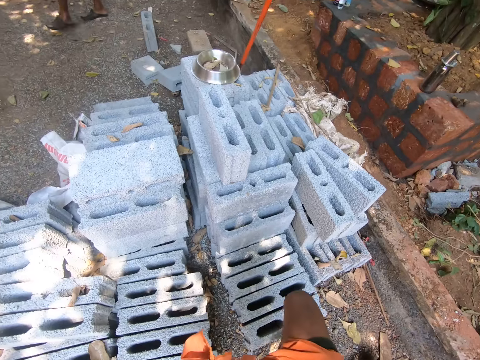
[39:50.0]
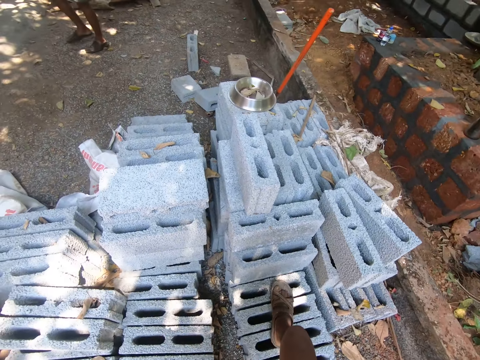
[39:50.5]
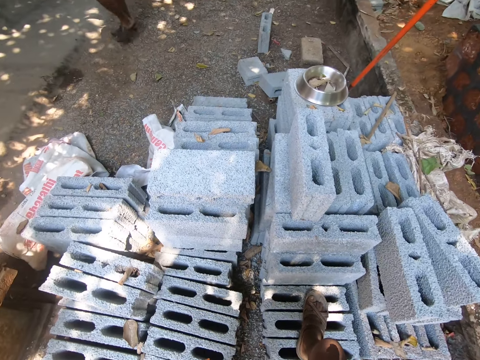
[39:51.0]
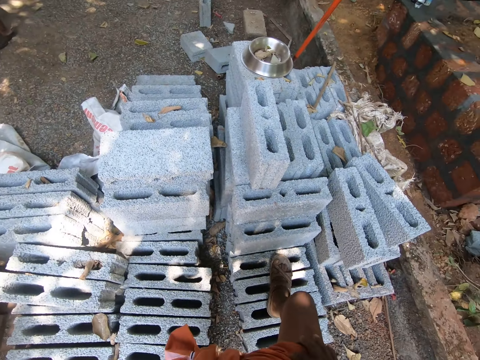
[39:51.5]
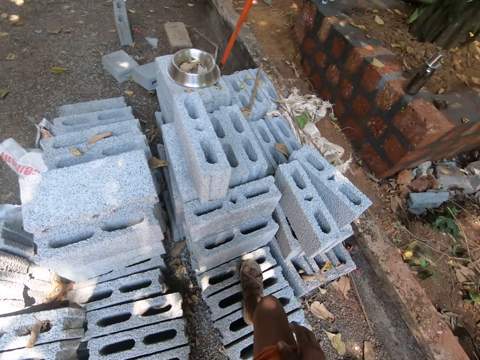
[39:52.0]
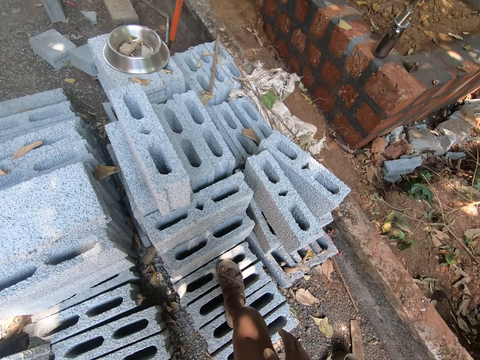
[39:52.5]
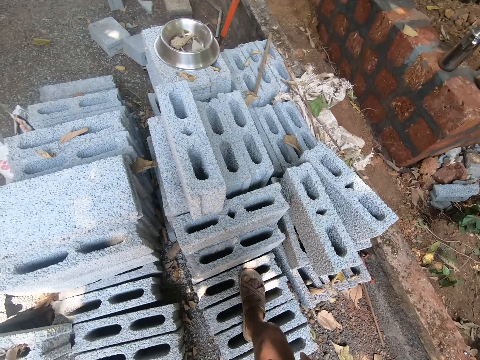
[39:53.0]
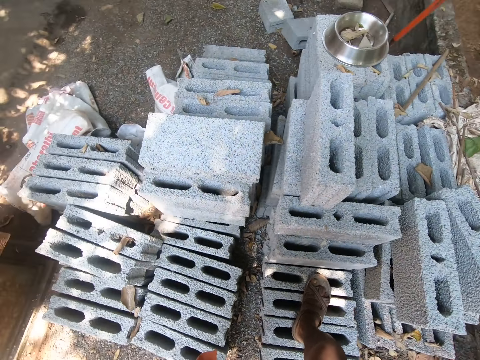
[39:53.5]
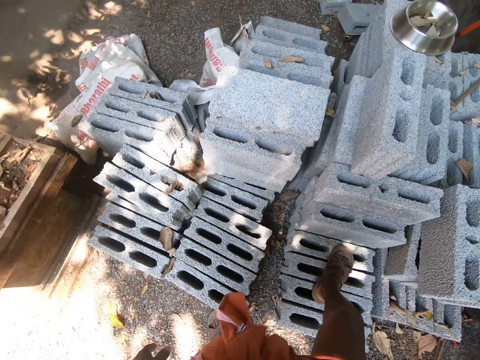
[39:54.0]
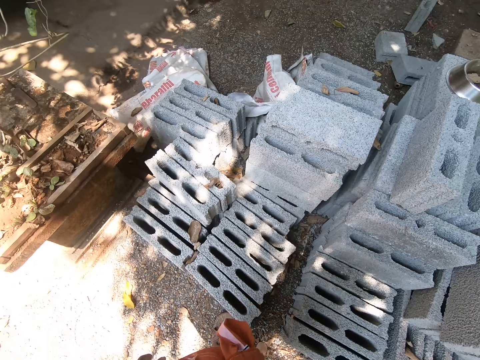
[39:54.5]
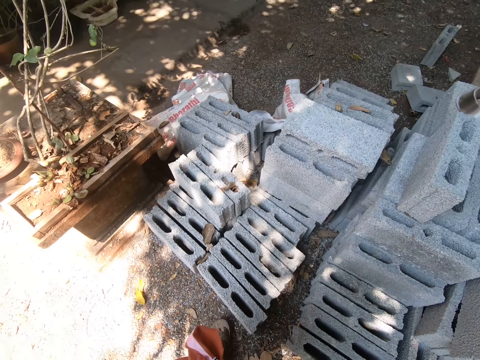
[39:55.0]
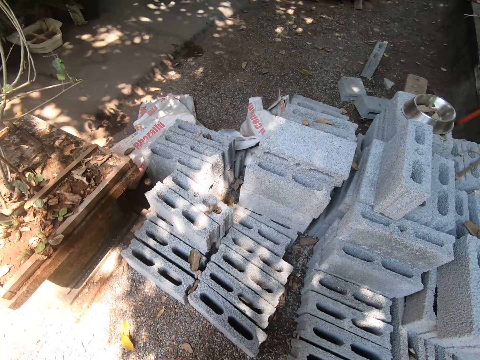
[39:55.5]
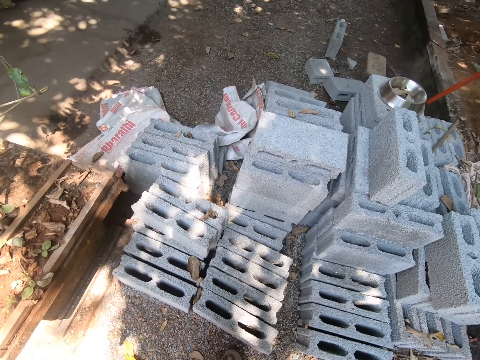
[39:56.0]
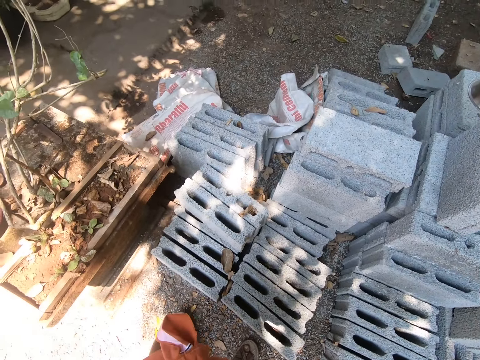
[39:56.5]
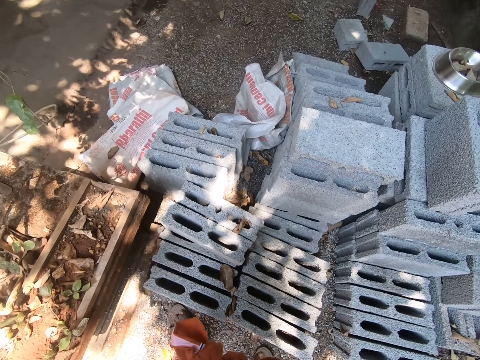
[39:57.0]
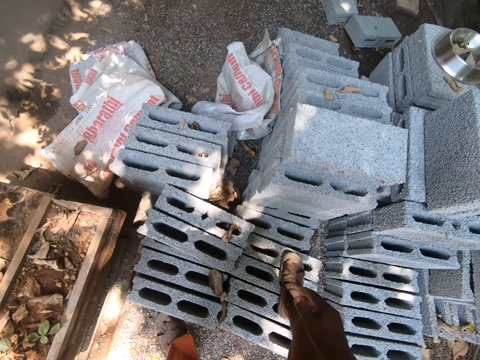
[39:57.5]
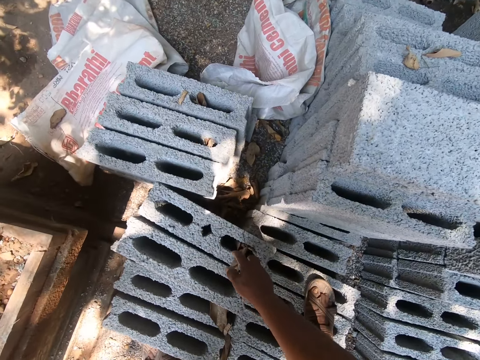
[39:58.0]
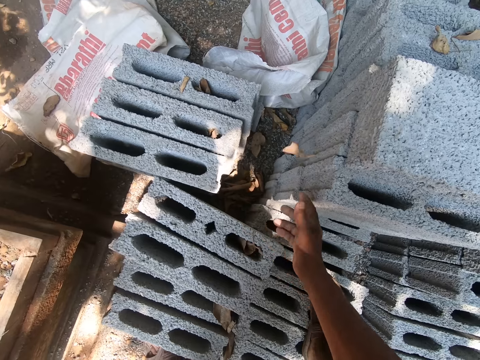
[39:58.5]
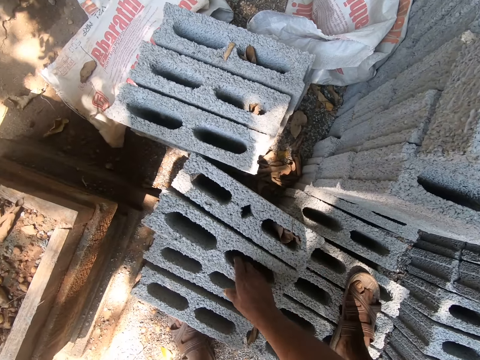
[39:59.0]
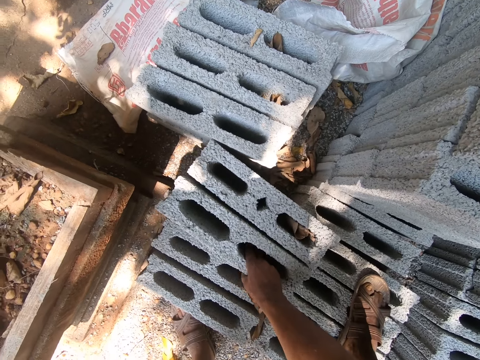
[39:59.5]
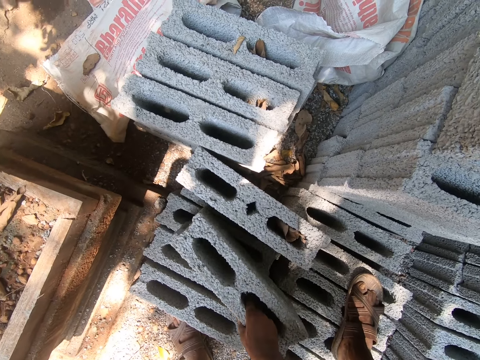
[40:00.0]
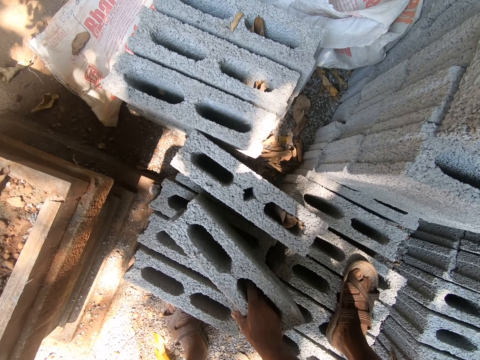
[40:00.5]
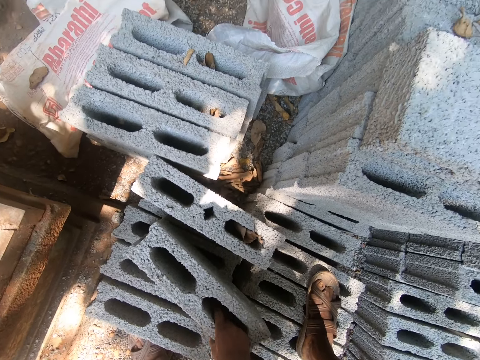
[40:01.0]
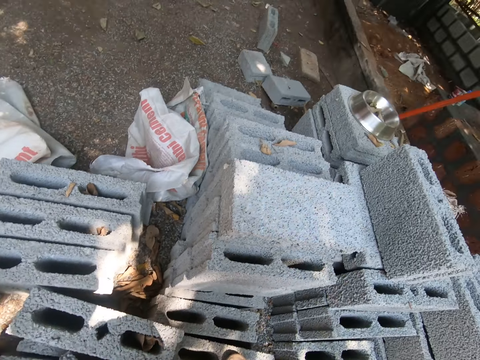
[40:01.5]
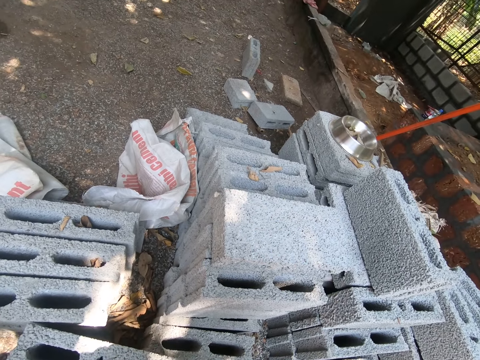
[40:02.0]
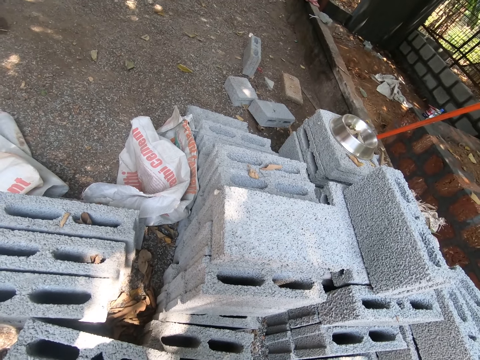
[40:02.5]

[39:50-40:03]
The camera wearer places his right leg on blocks on the ground. He places his right leg on blocks on the ground again. He picks a leaf from the block on the ground with his right hand. He throws the leaf on a block on the ground with his right hand. He selects a block from the pile, and pulls the block on the block on the ground with his right hand.

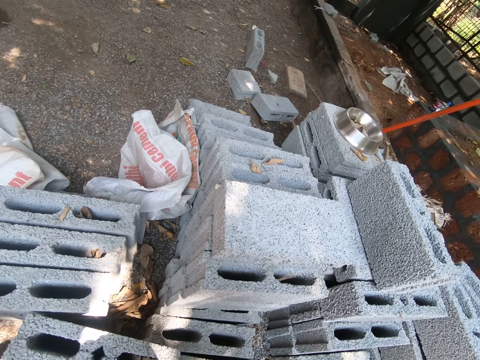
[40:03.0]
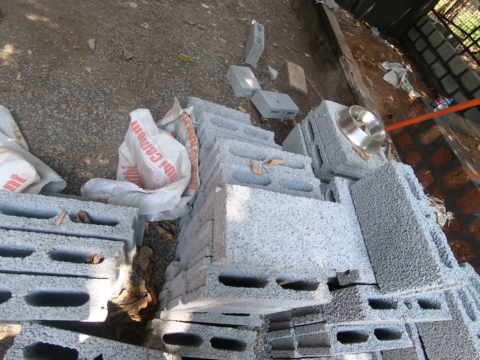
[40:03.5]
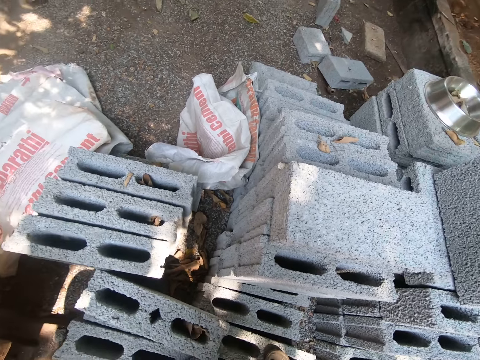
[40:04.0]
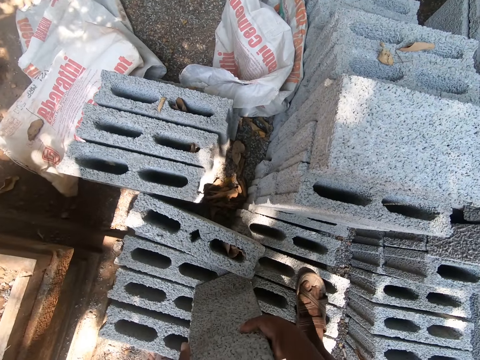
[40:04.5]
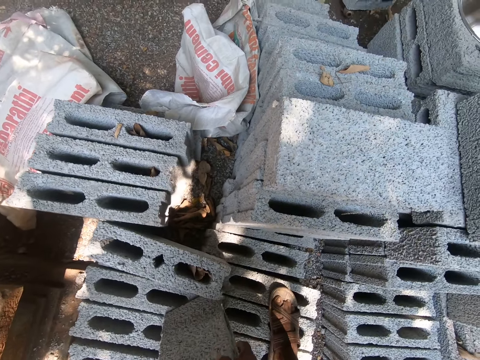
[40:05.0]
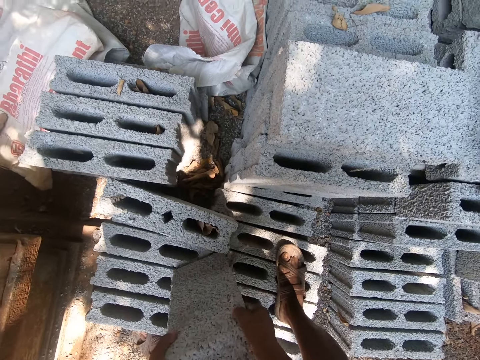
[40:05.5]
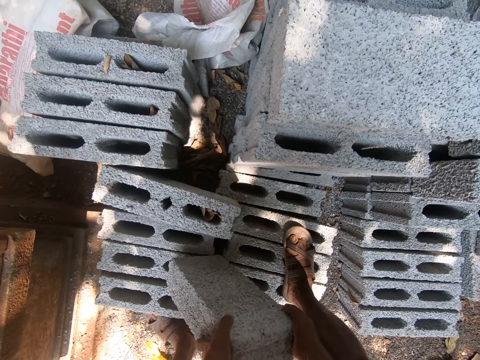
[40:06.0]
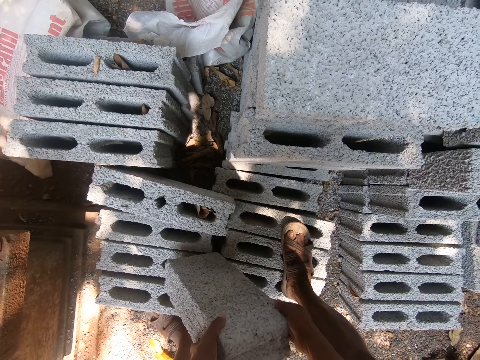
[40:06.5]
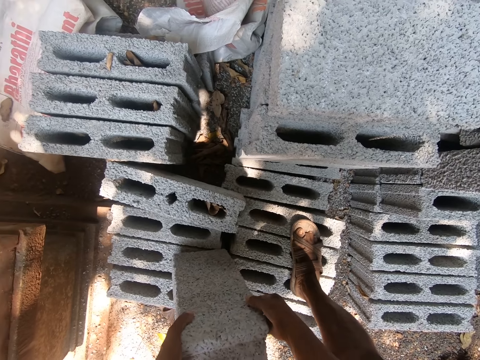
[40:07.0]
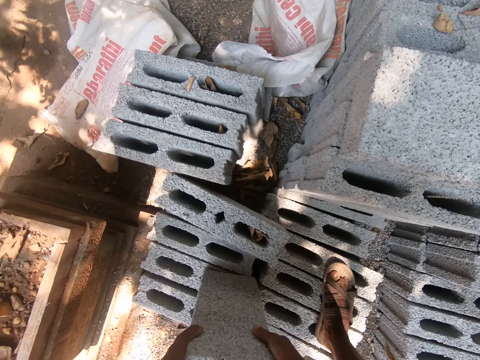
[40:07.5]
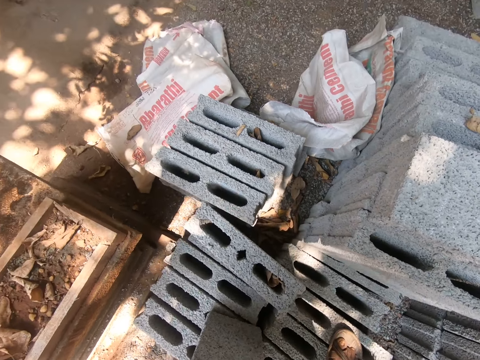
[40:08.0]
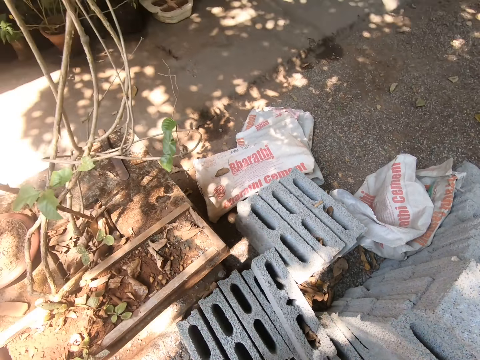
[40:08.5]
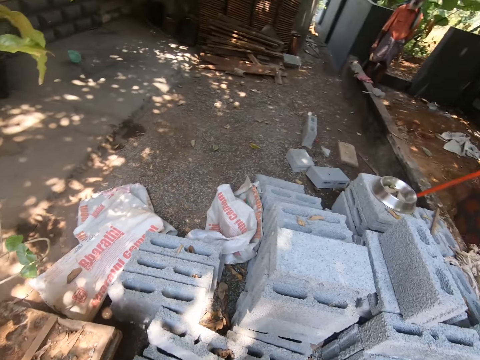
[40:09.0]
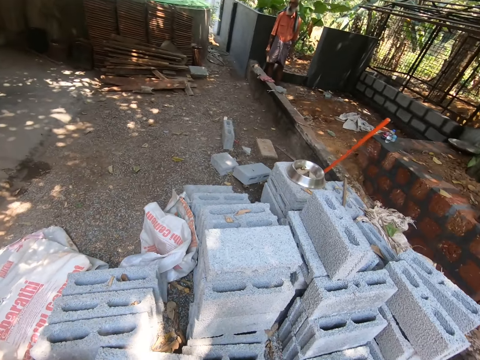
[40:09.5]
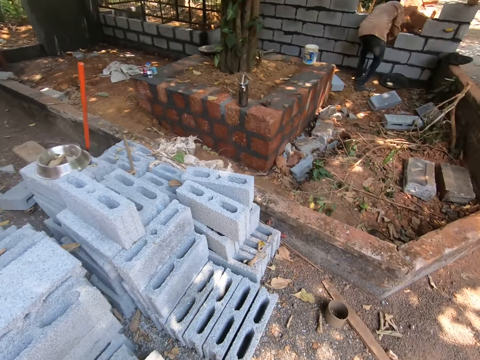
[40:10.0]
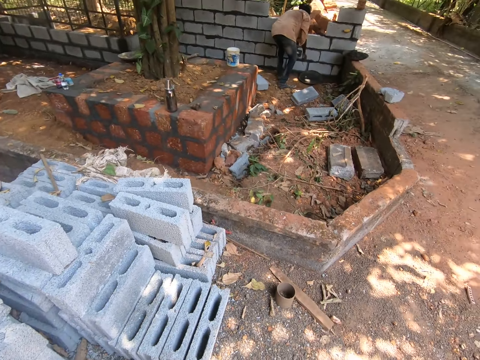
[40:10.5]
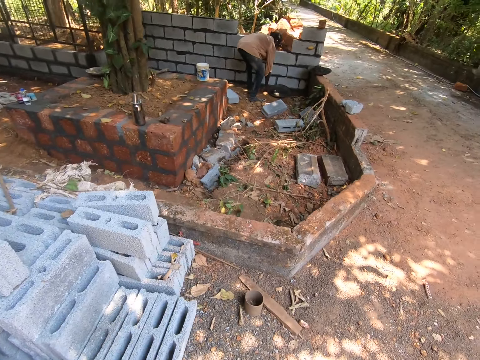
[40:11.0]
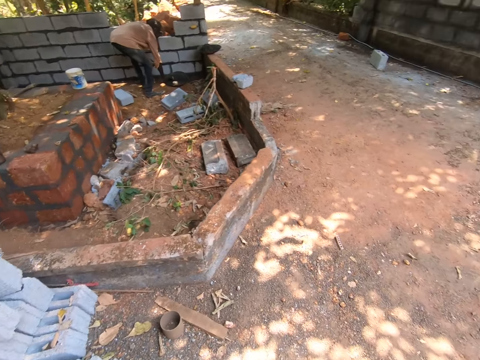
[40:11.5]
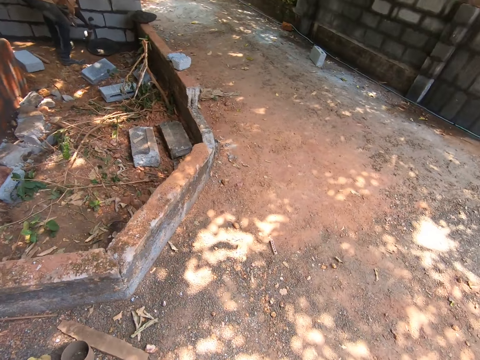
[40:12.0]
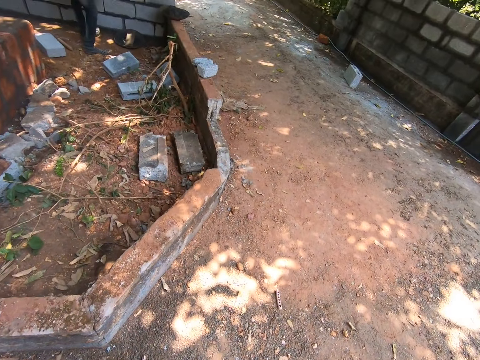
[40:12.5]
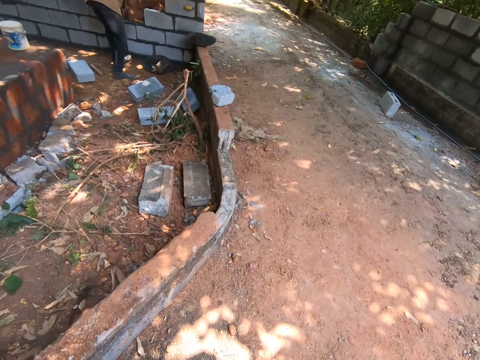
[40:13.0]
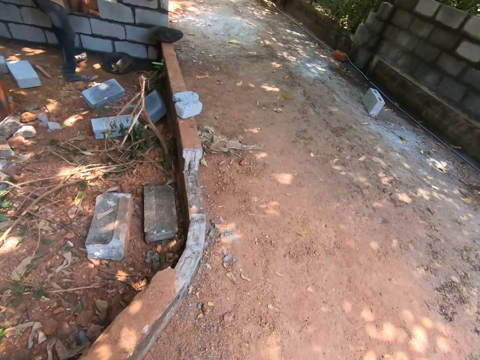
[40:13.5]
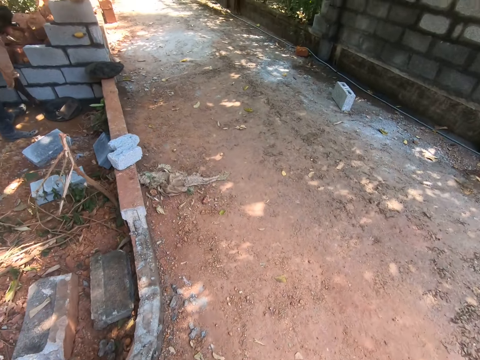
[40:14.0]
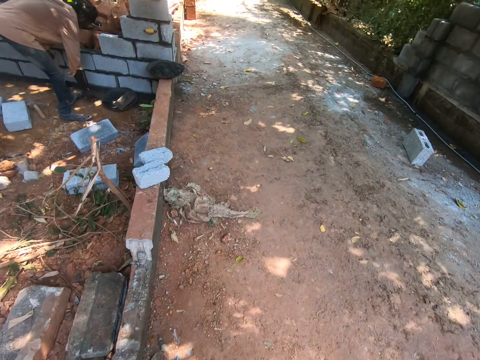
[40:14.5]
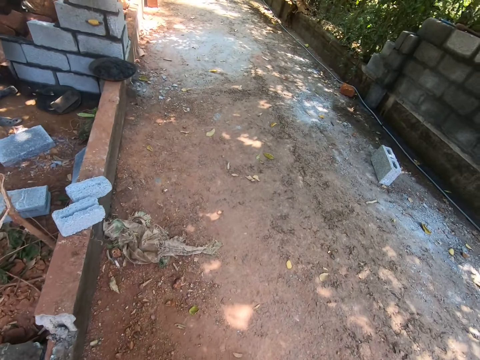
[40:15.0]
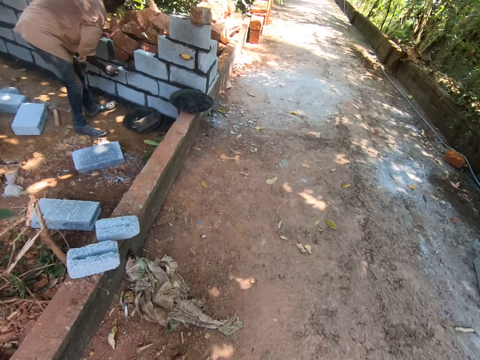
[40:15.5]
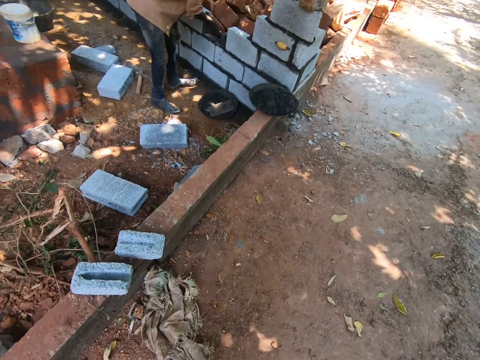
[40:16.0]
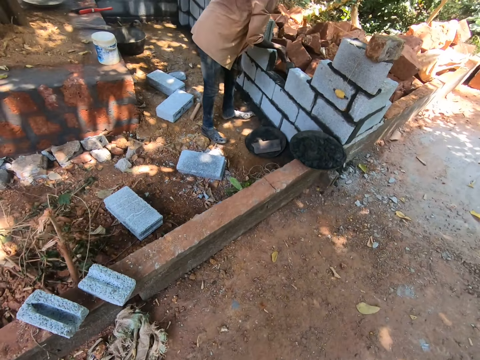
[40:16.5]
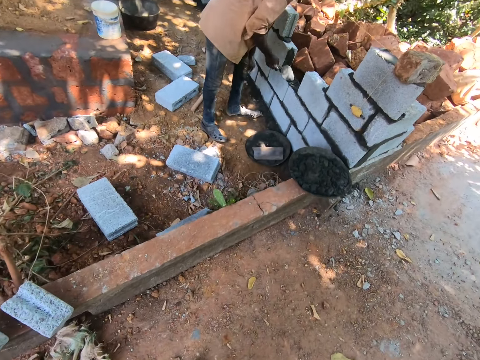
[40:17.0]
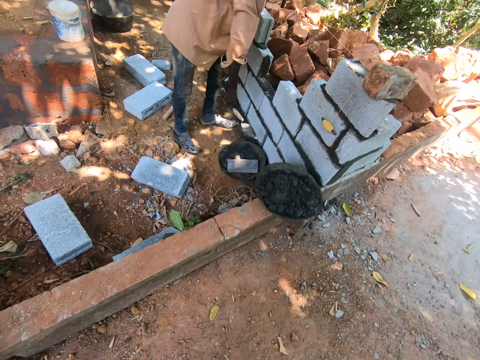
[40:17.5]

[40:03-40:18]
The camera wearer adjusts the block in his hands on the block on the ground. He lifts the block in his hands from the block on the ground. The man scoops mortar from the mortar pan on the ground with the trowel in his right hand. The camera wearer walks away from the pile of blocks on the ground. The man scoops mortar from the mortar pan on the ground with the trowel in his right hand. The man spreads the mortar on the trowel in his right hand on the fence.
